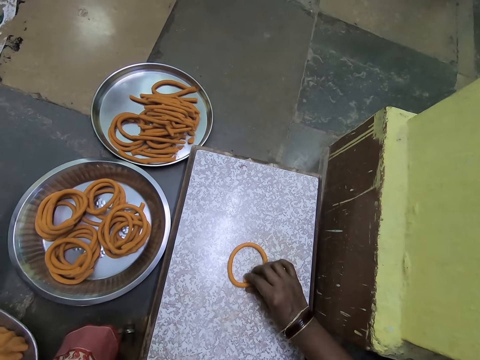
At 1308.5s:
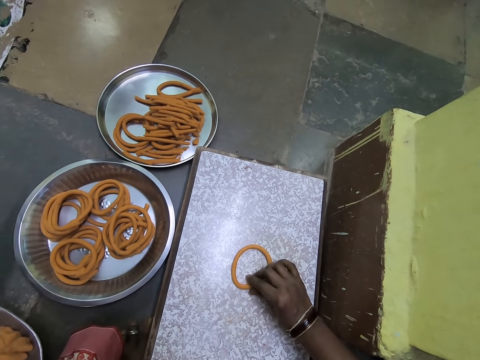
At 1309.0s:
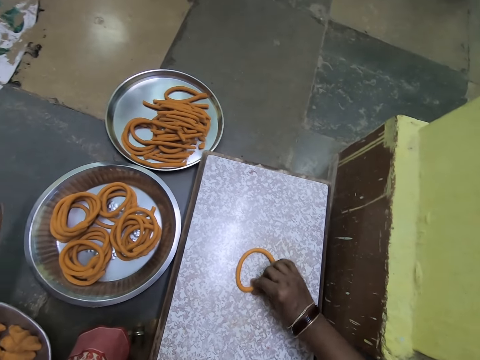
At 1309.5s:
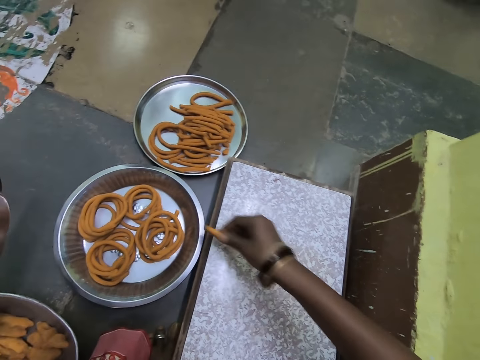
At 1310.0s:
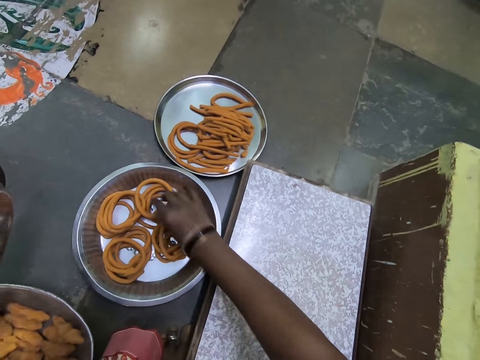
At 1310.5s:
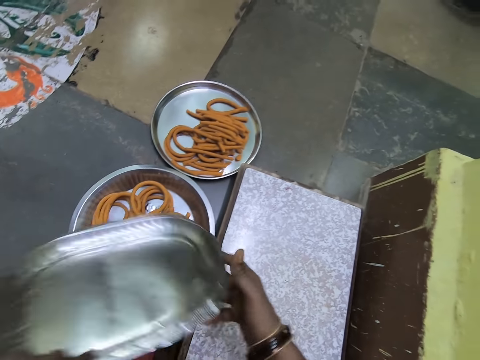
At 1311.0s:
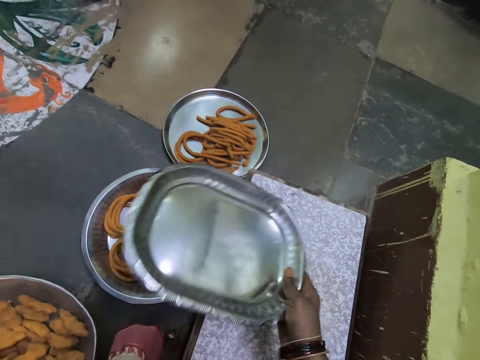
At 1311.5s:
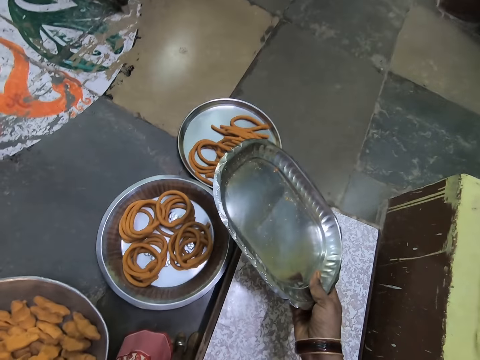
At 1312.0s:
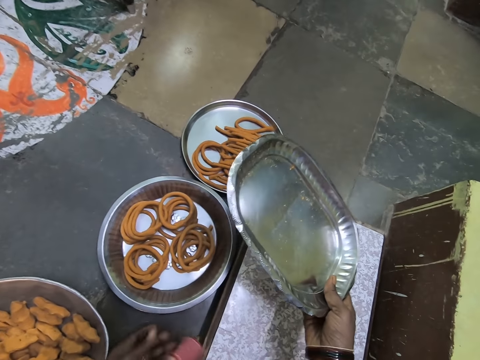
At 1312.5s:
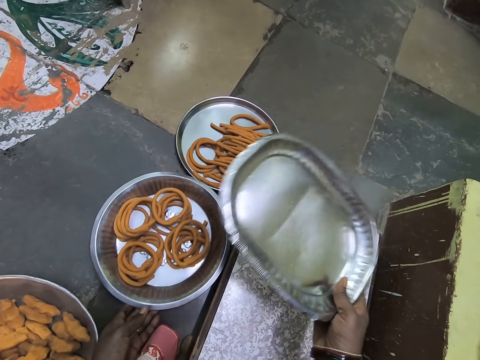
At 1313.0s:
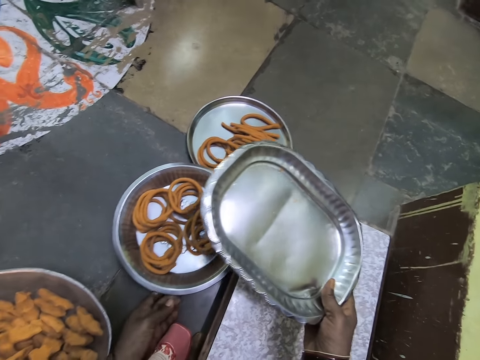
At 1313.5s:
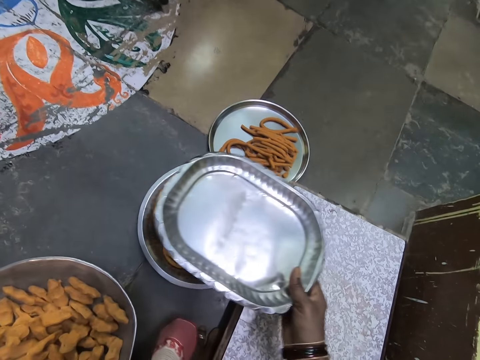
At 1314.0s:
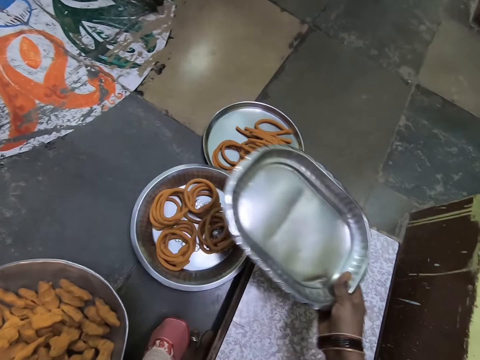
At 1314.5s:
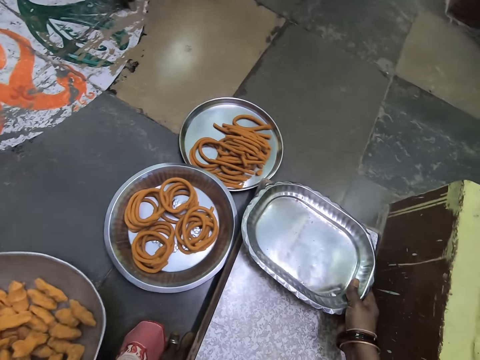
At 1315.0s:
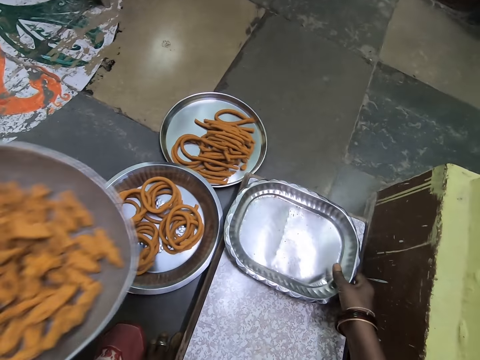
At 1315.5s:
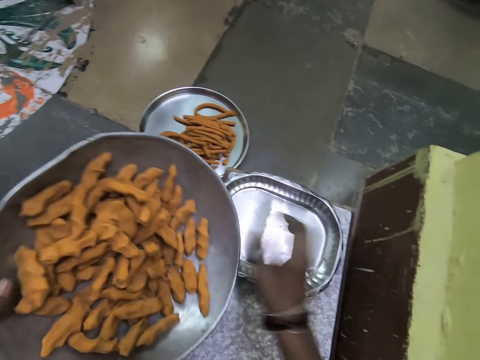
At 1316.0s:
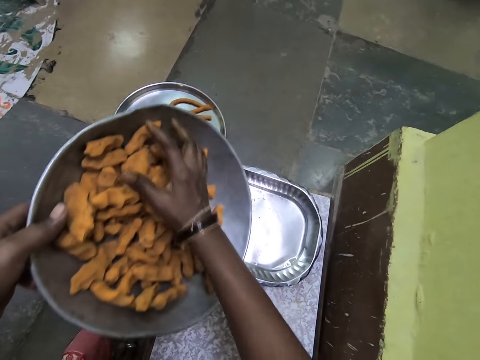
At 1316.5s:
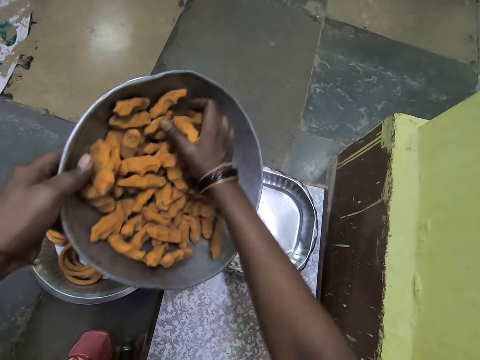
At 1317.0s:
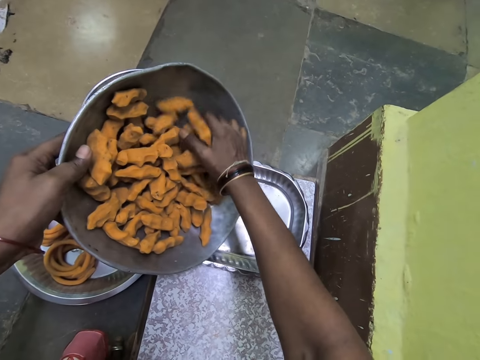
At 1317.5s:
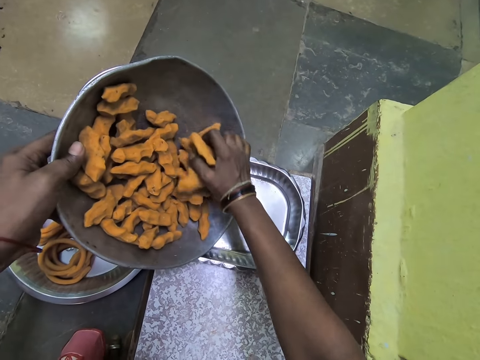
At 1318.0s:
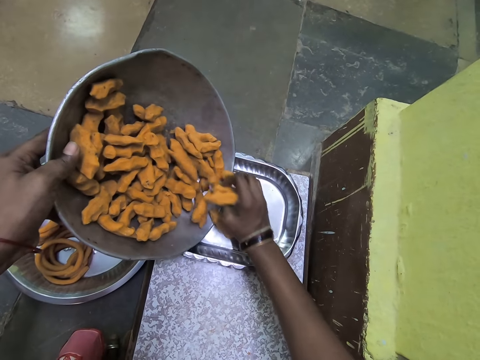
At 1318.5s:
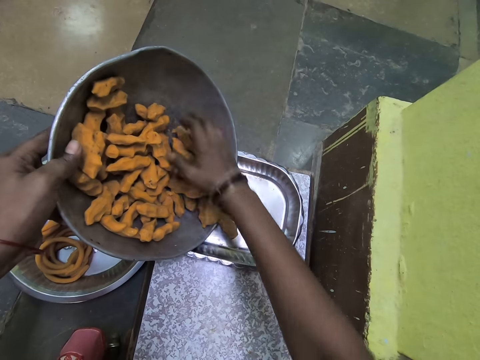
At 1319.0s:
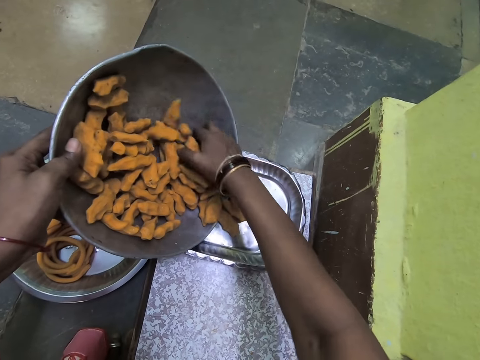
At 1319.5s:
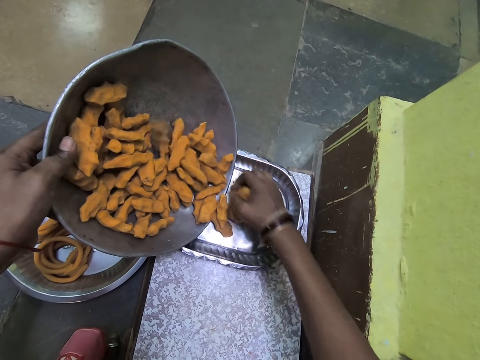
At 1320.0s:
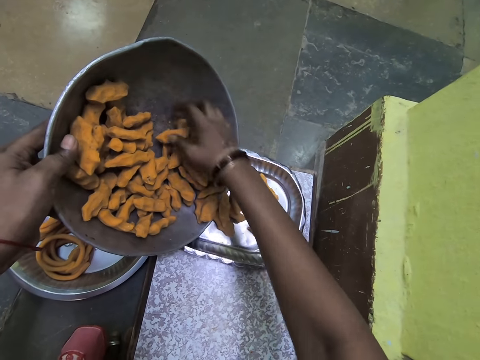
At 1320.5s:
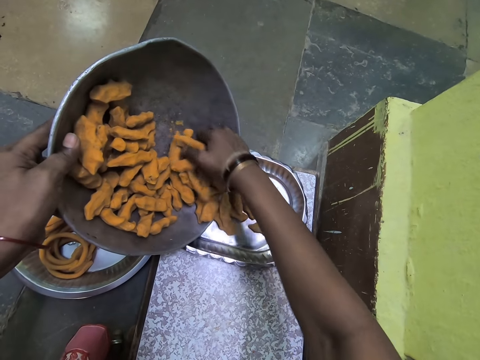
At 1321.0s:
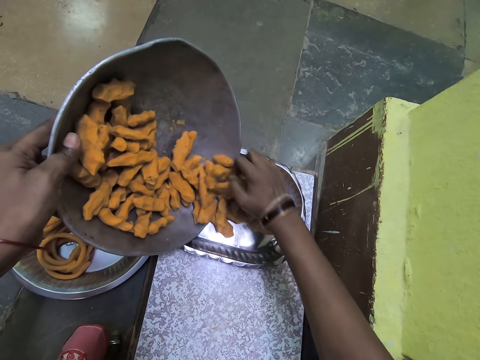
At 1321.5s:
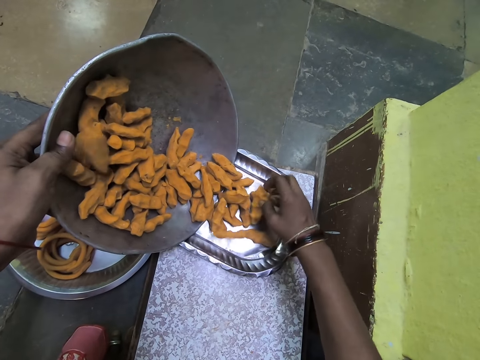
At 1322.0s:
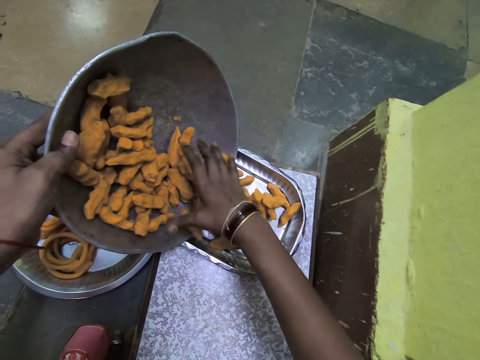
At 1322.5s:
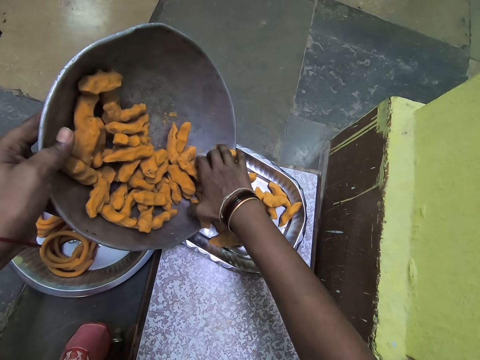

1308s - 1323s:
The camera wearer joins the dough ends. They pick up the dough ring and put the dough ring on the platter. They hold the tray with the right hand. They move the containers on the floor. They move the platter on the floor. They pick up the bowl. They put the tray on the stand. They transfer the dough from the bowl to the tray.

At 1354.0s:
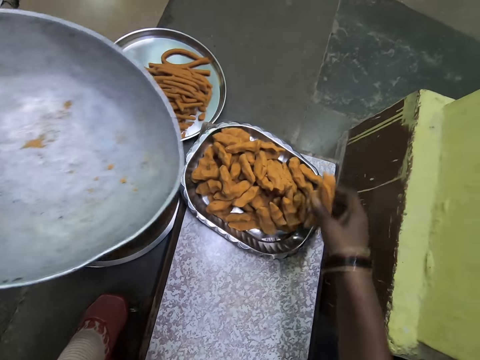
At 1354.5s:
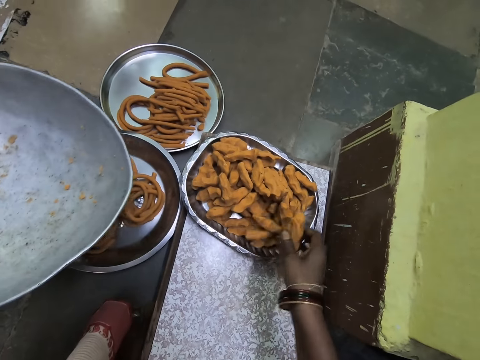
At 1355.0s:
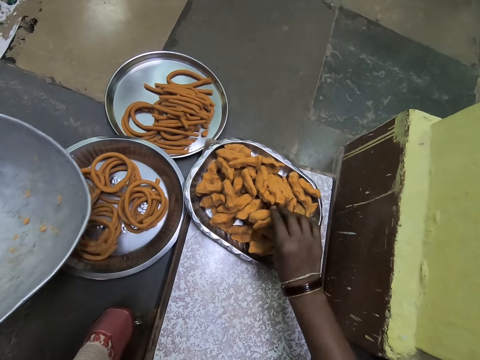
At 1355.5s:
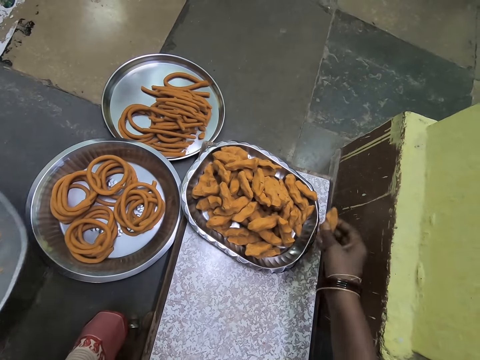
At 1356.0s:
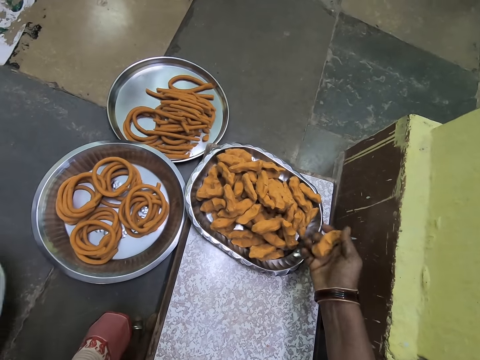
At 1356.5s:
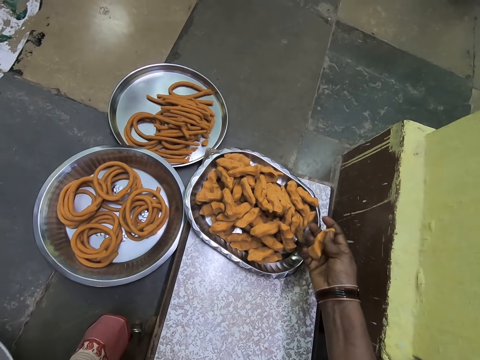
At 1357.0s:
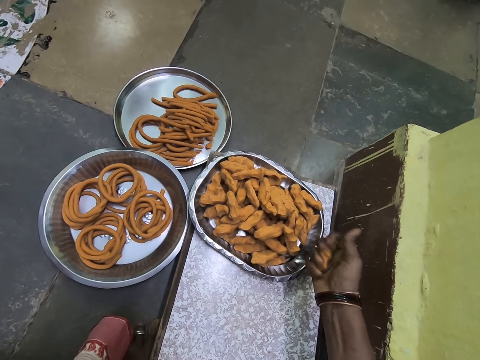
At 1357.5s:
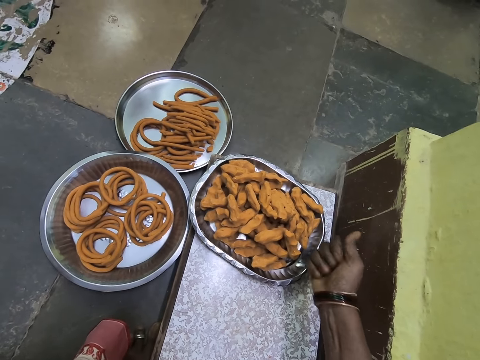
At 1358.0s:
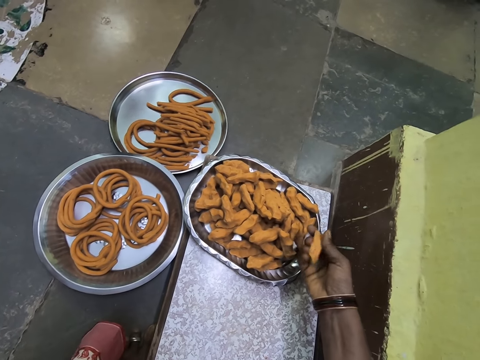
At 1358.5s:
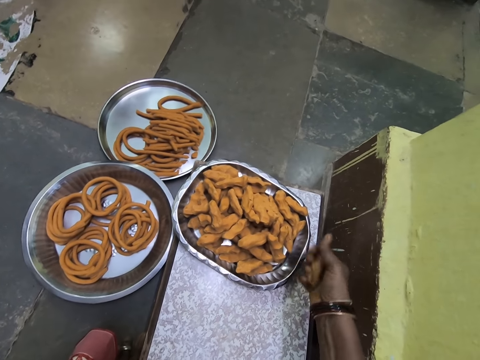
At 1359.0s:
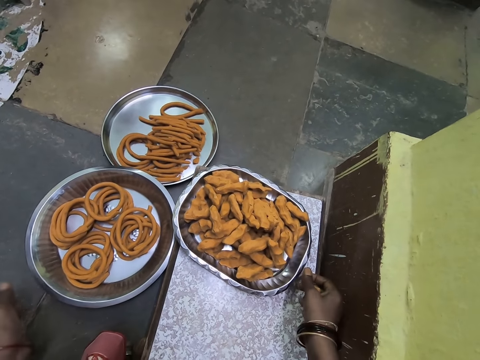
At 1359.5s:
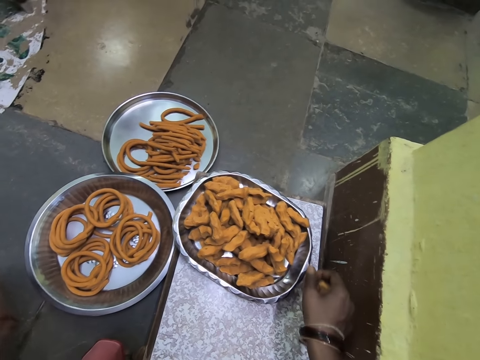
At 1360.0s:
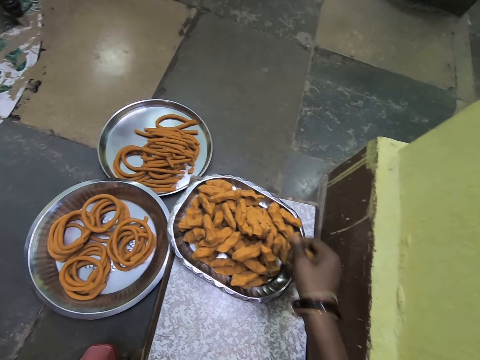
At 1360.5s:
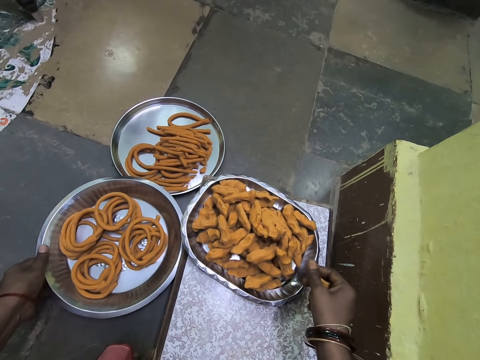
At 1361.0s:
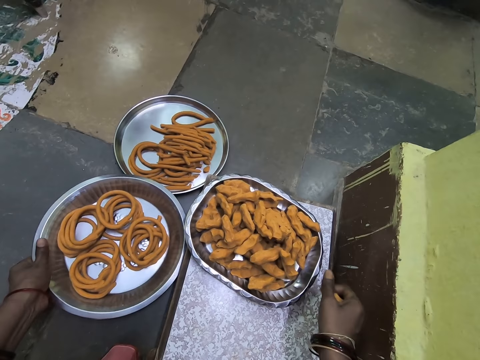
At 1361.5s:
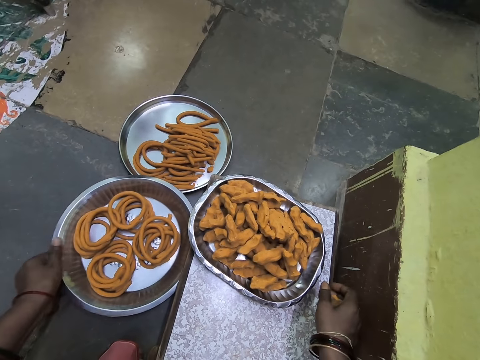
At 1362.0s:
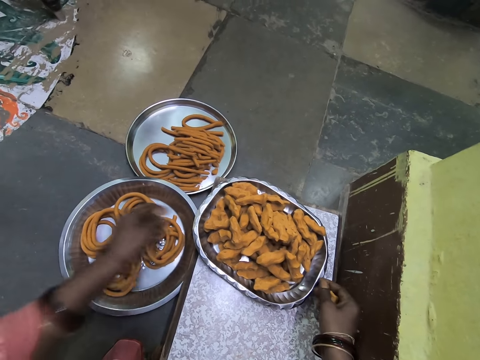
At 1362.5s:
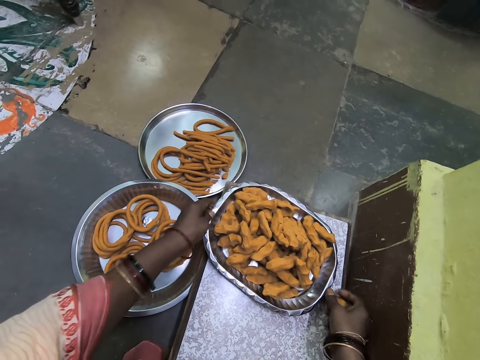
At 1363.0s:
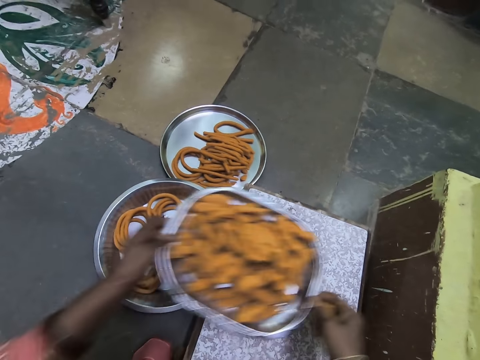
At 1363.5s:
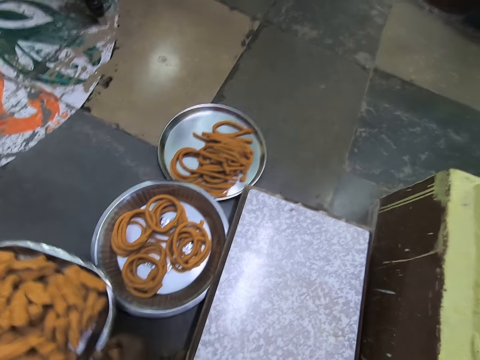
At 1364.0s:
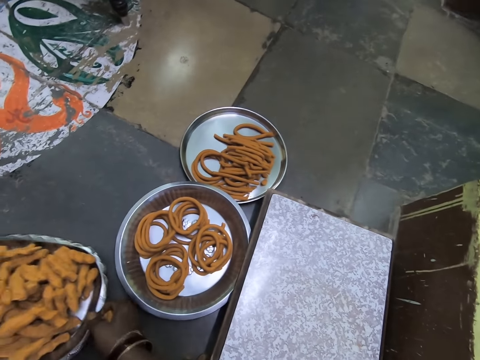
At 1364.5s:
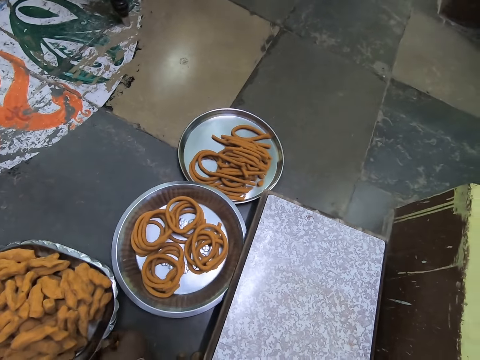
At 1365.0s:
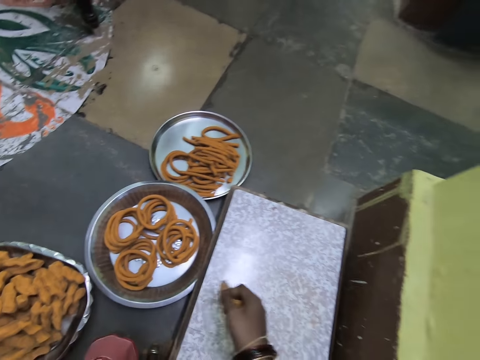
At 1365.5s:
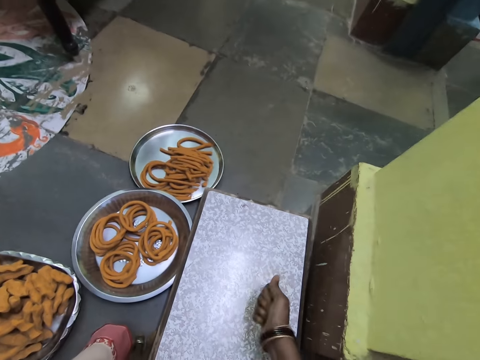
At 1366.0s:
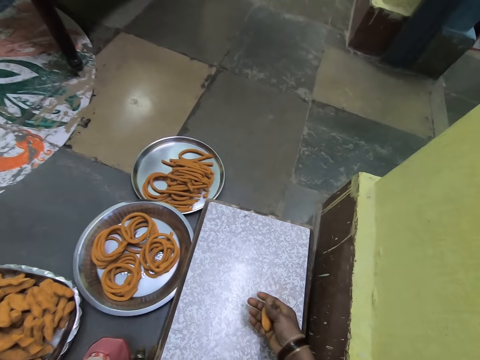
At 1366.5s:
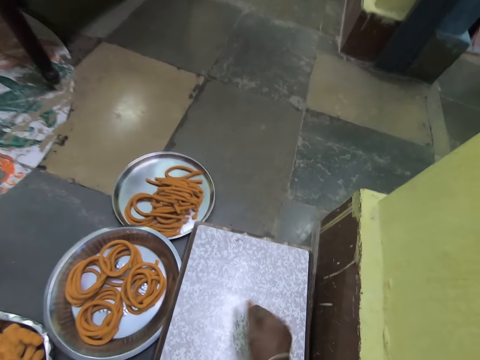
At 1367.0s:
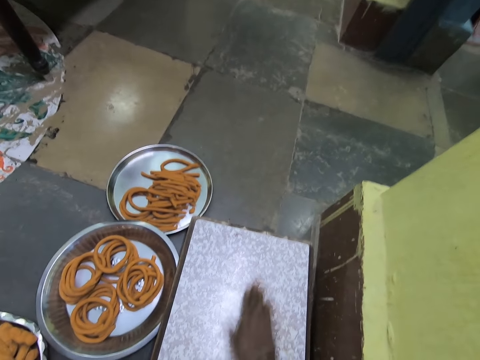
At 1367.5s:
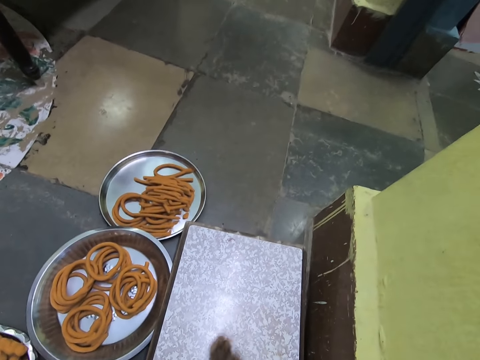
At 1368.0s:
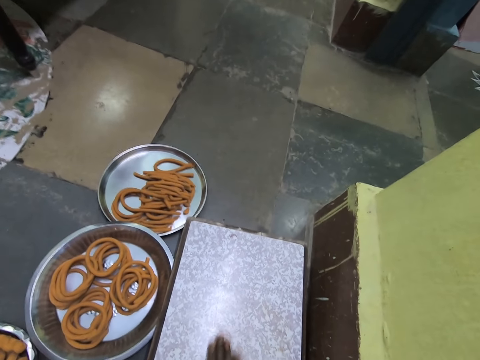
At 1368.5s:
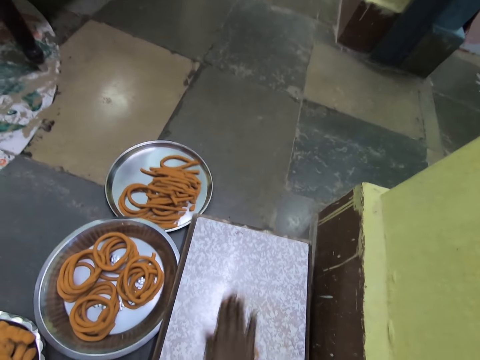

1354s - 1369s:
The camera wearer picks up the dough and squeezes the dough. They lift the platter and move the containers. They pick up the tray and put the tray on the floor. They roll the dough.
